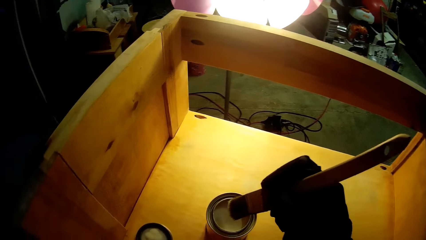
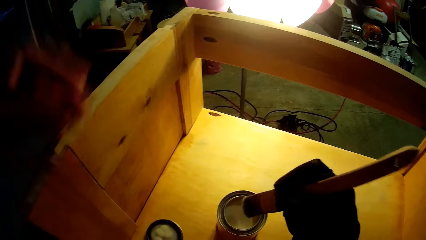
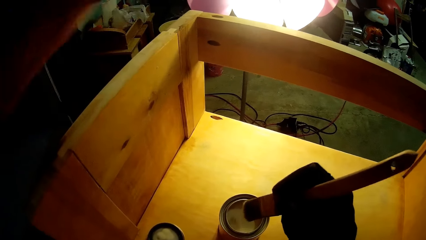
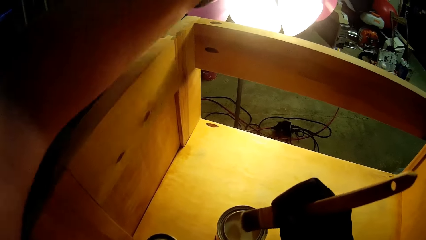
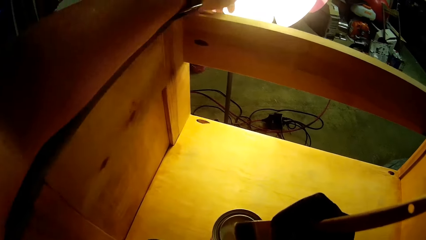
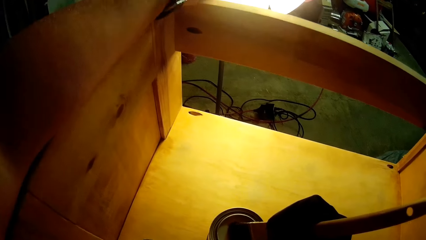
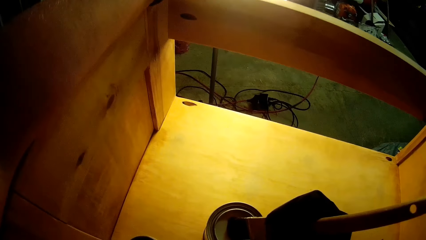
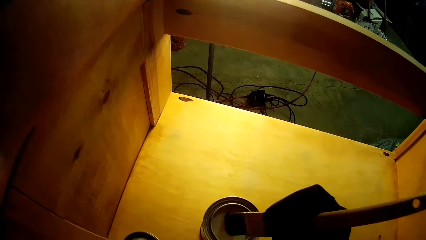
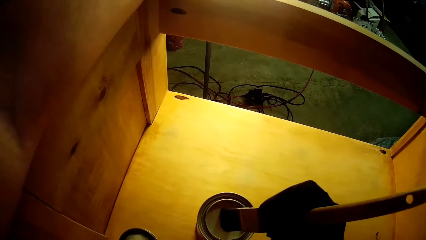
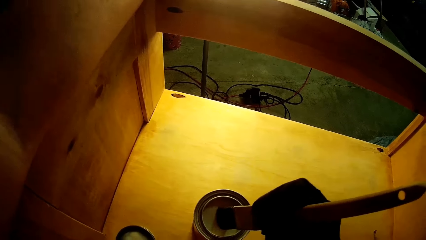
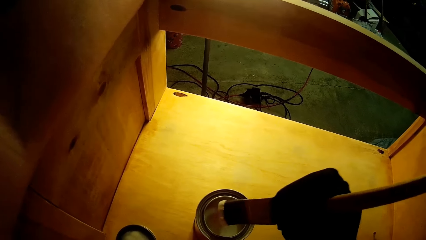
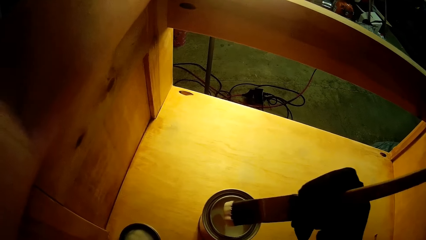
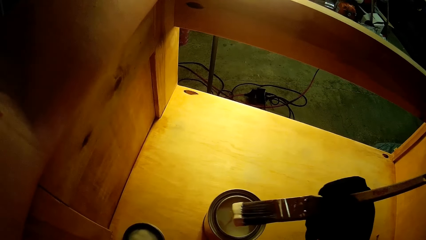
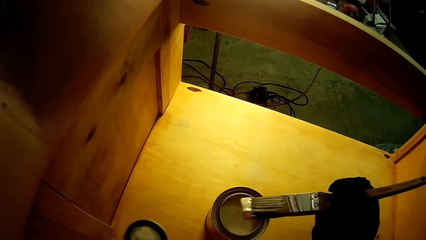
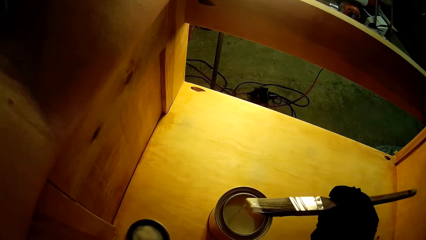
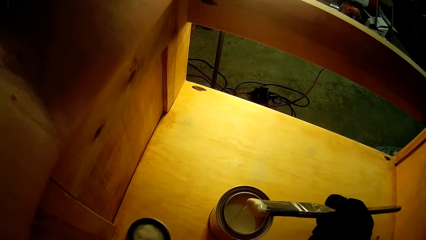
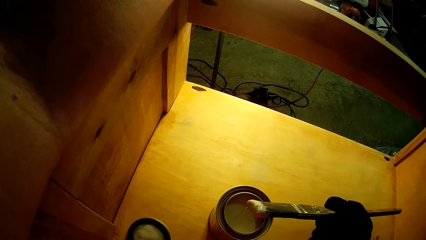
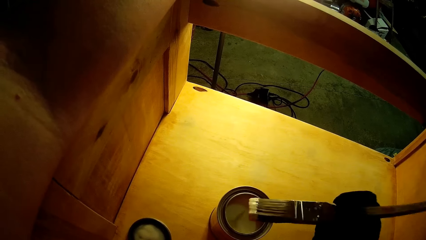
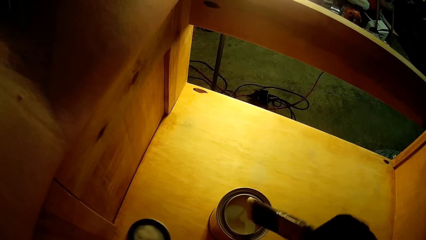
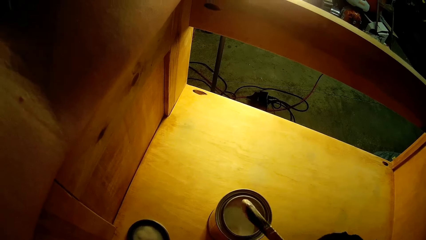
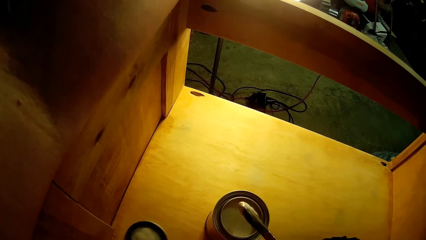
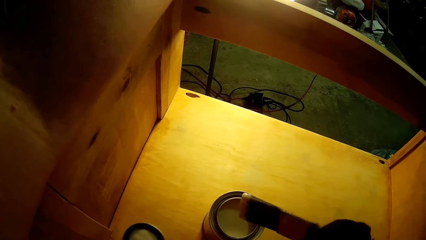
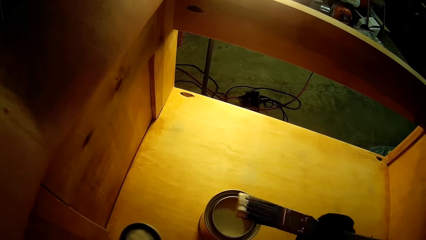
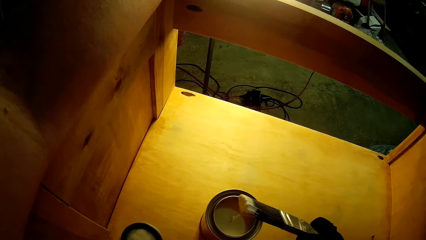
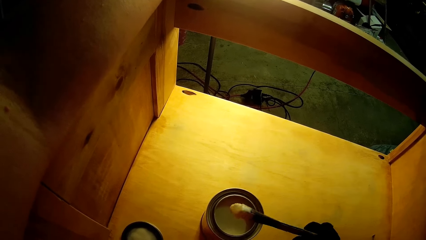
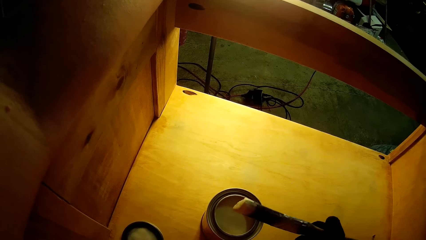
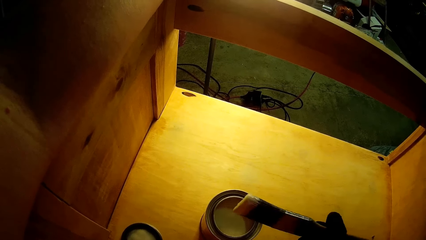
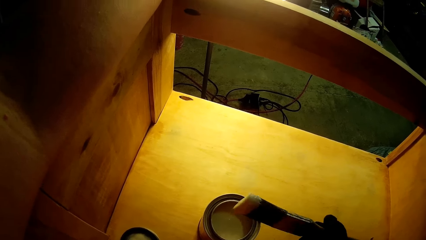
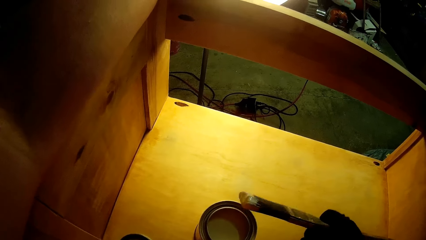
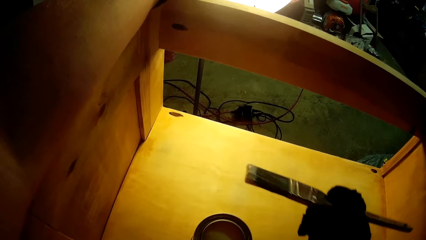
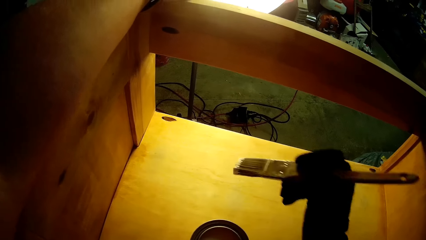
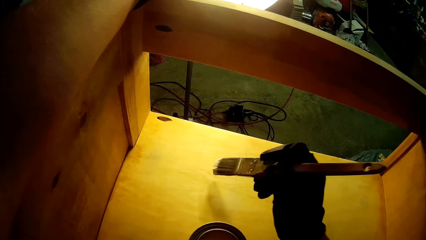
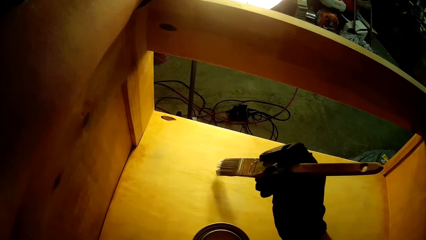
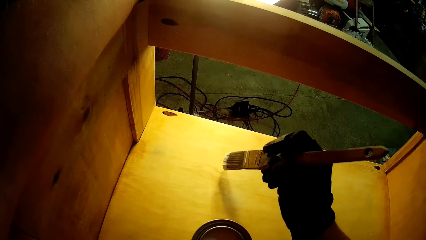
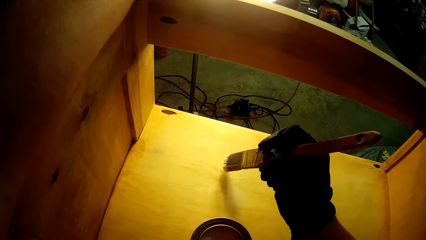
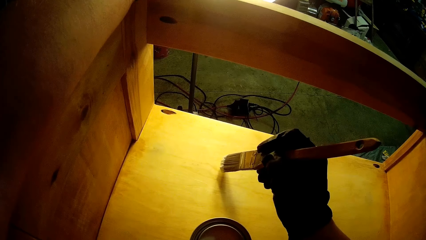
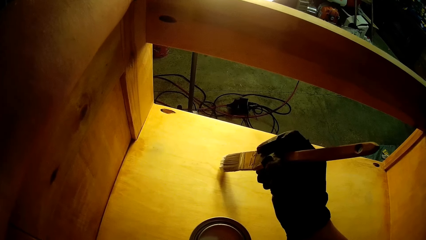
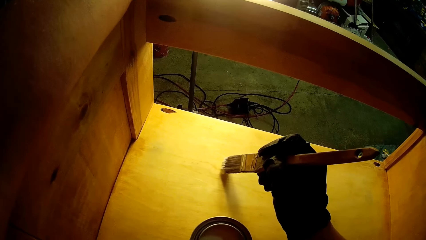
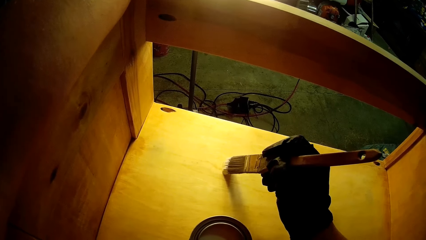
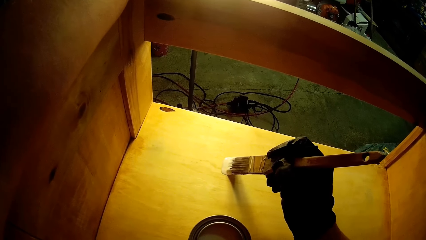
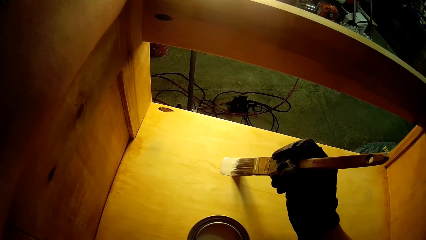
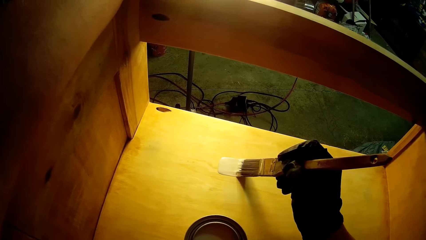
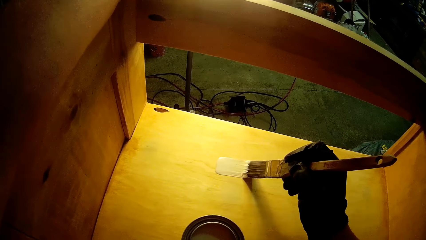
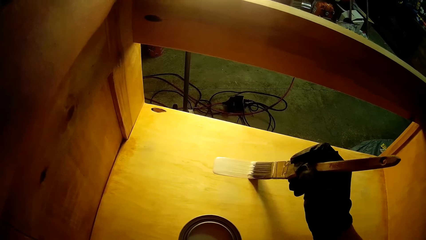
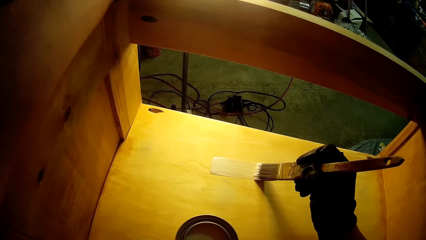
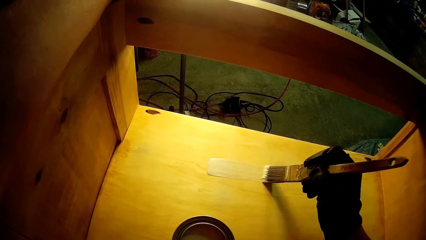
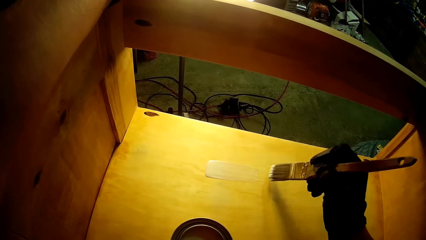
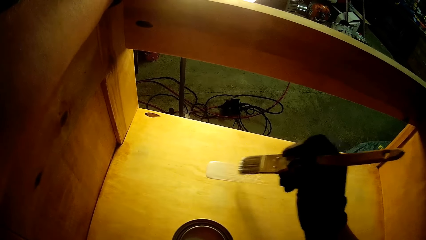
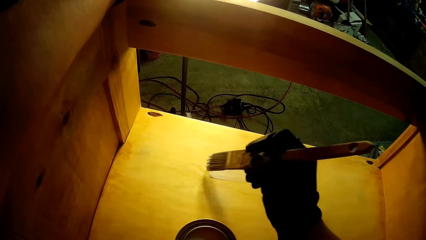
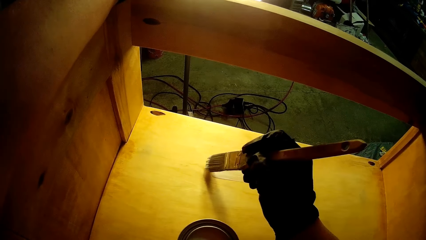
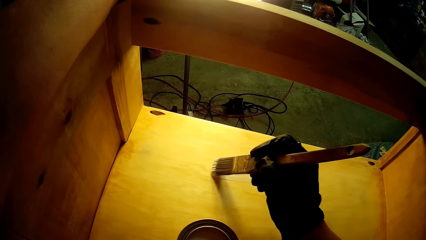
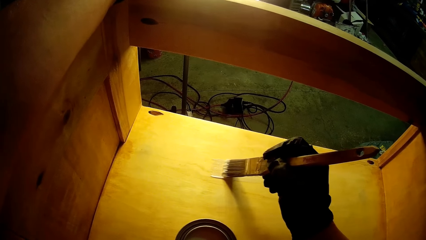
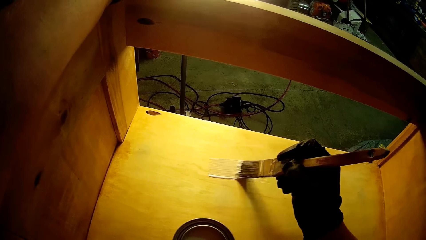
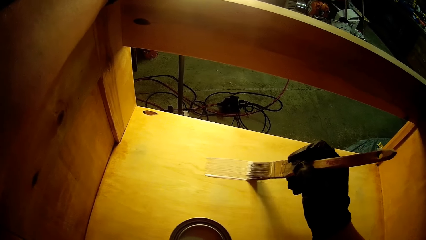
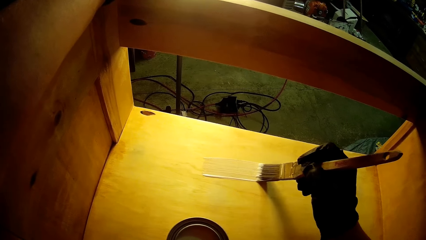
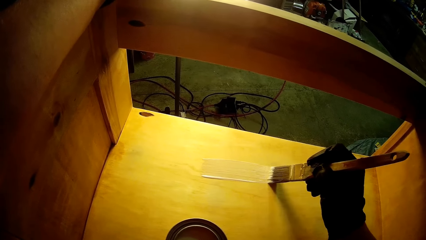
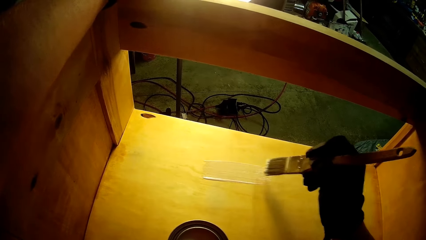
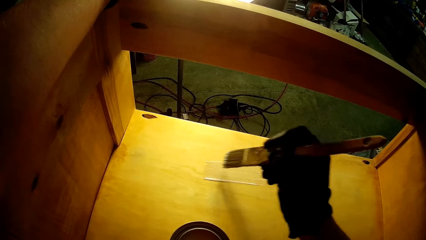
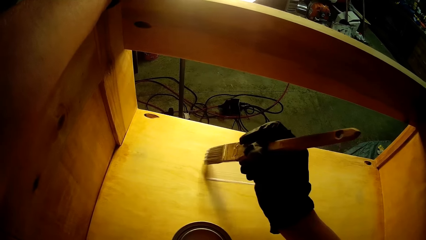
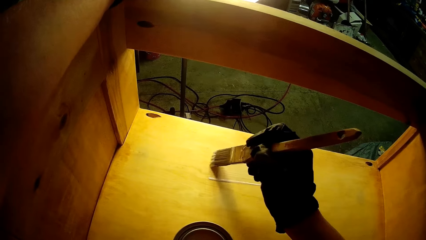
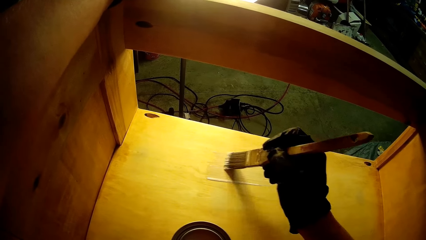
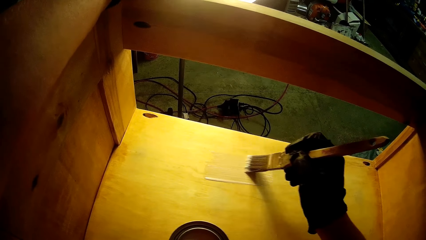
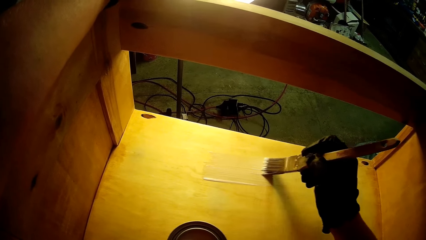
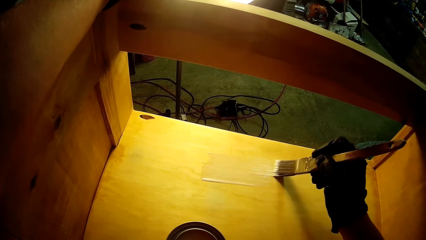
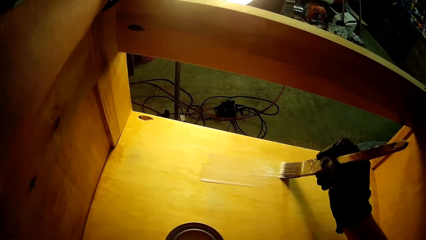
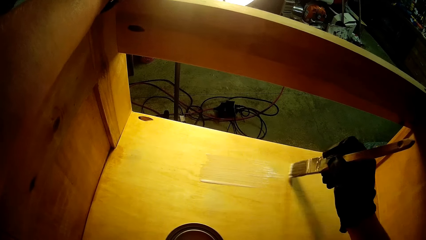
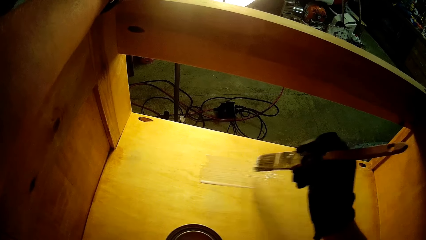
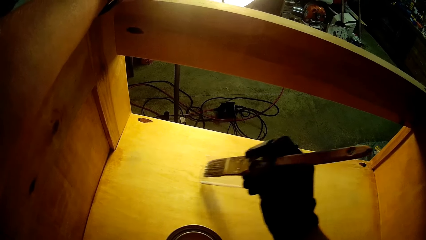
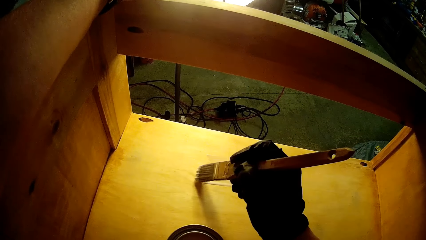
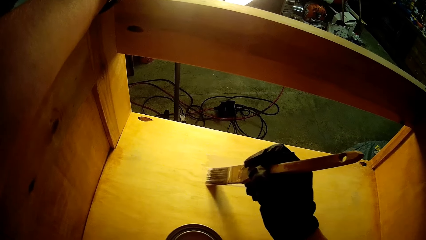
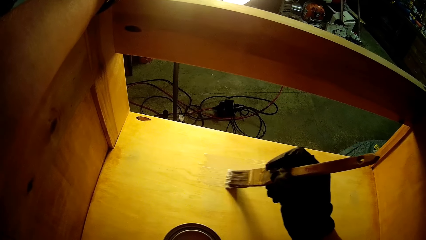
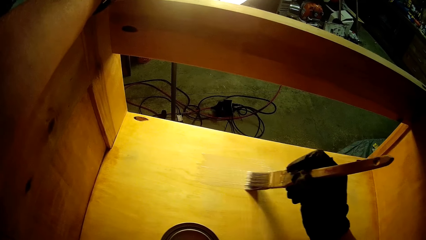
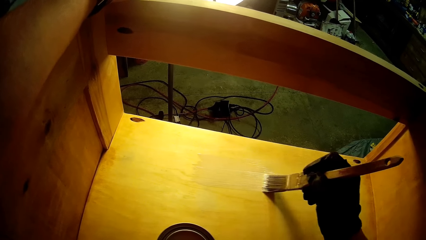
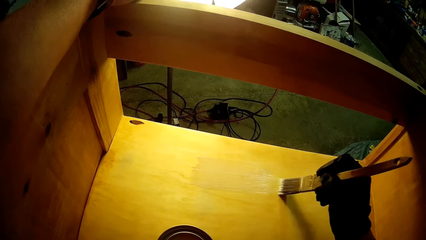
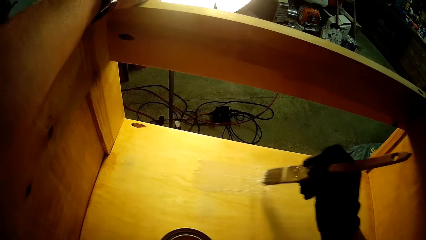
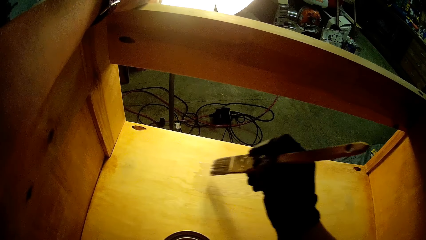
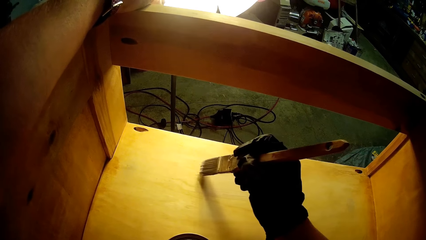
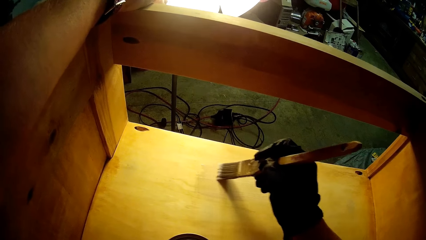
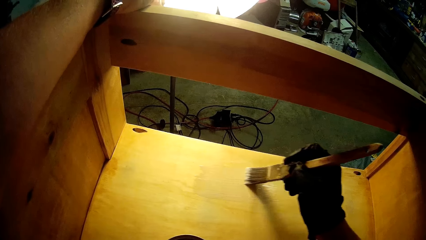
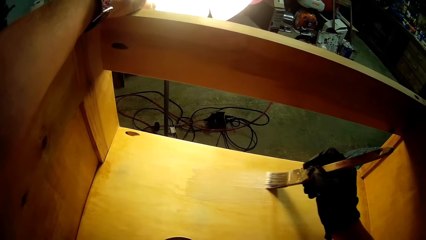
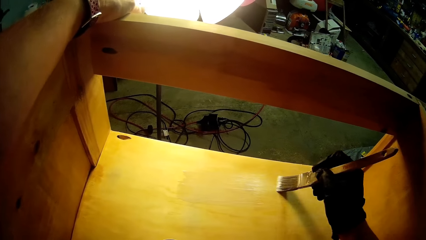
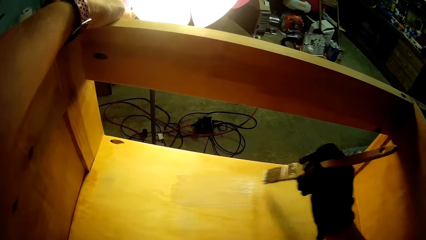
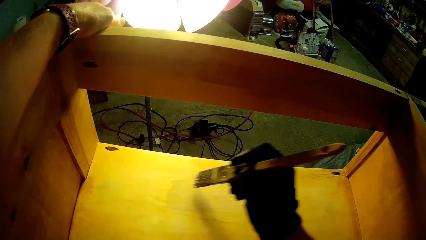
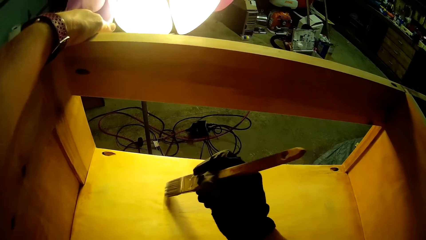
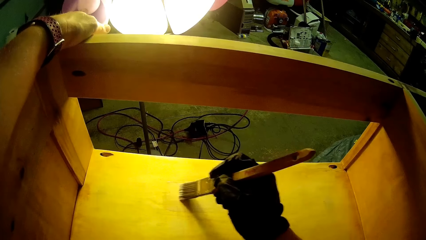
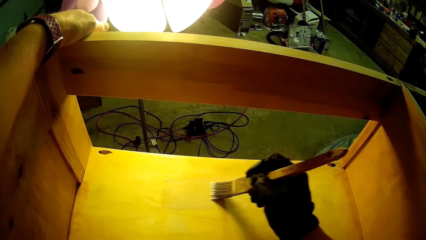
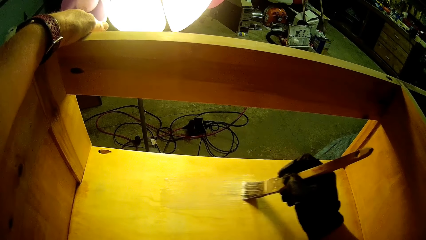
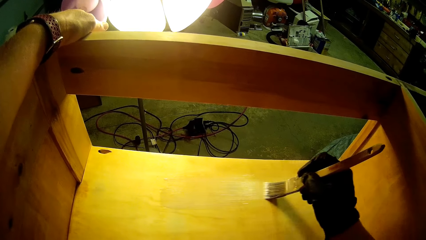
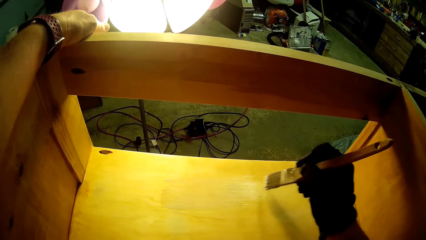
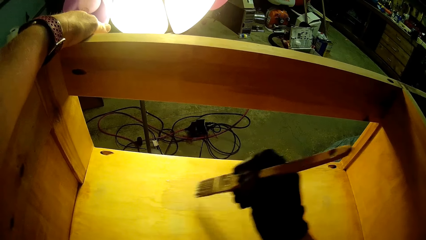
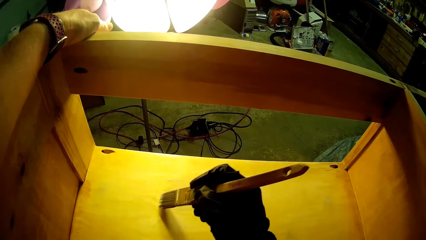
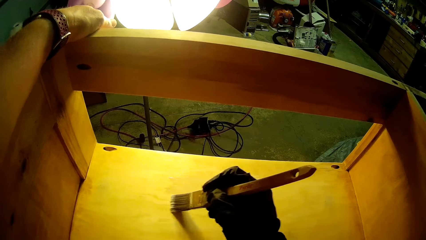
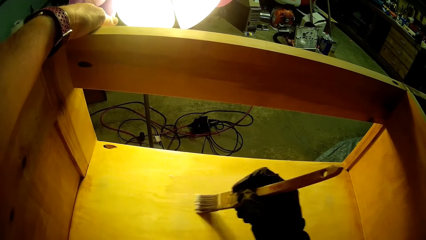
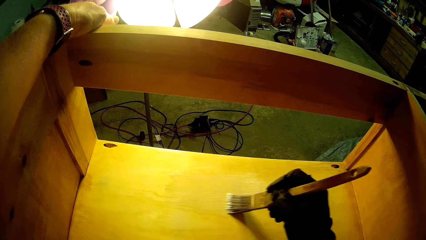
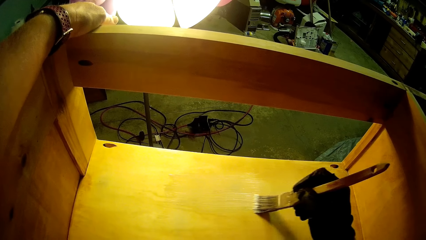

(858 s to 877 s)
The camera wearer dips the brush in the paint can. They place their left hand on top of the structure. They hold up the brush. They turn the brush. They paint the wooden structure.
